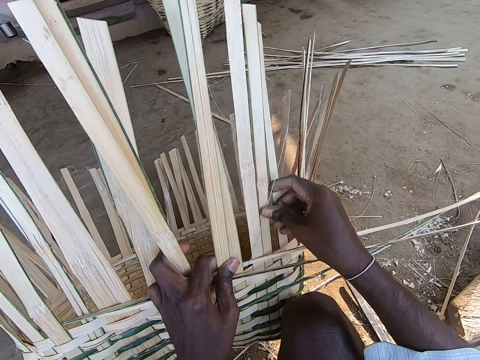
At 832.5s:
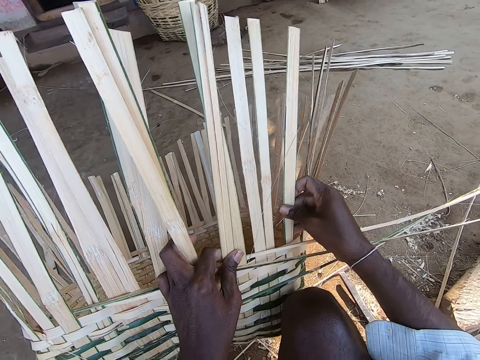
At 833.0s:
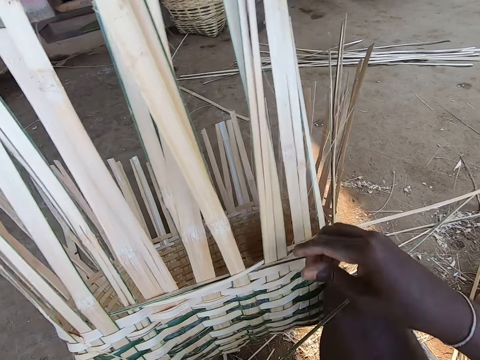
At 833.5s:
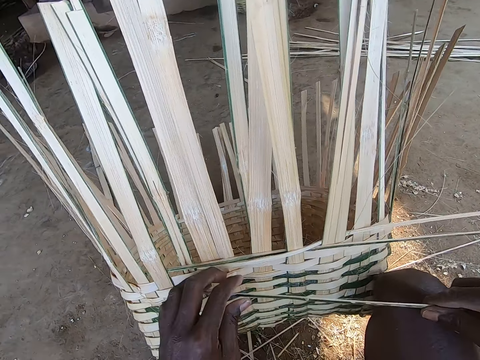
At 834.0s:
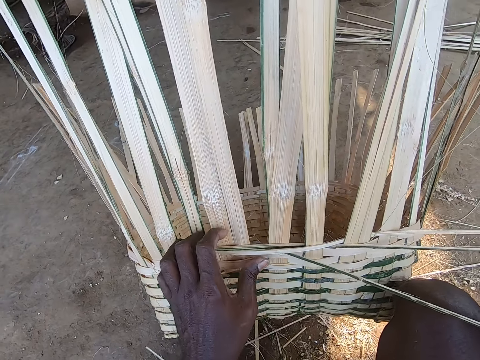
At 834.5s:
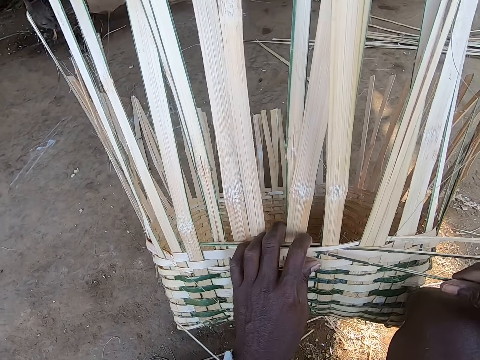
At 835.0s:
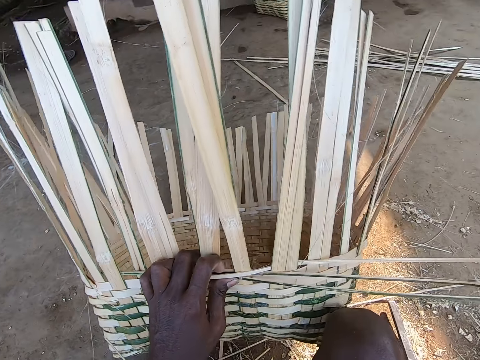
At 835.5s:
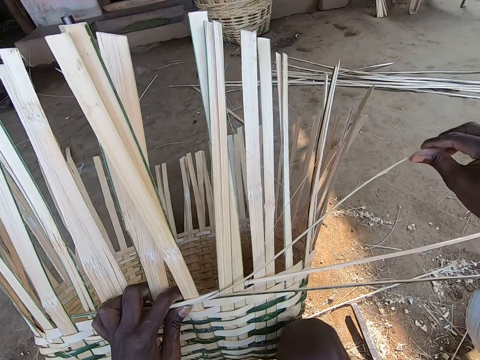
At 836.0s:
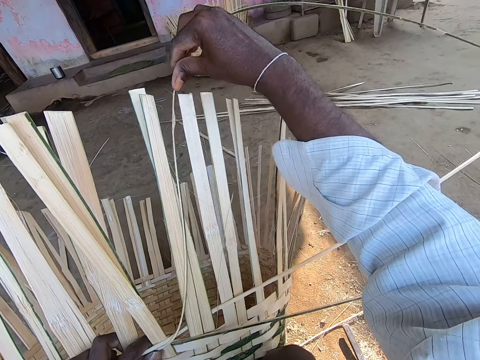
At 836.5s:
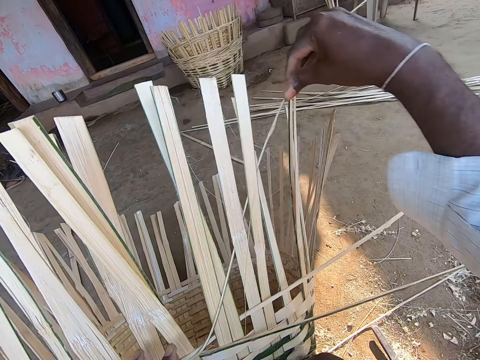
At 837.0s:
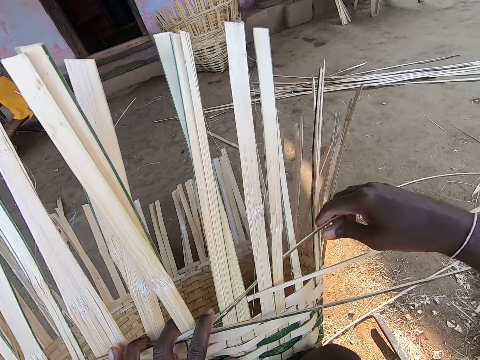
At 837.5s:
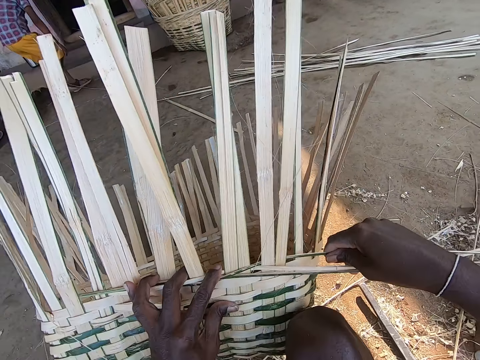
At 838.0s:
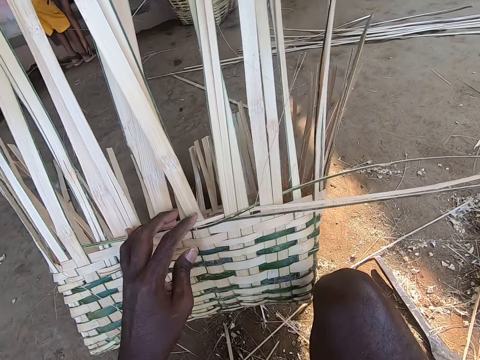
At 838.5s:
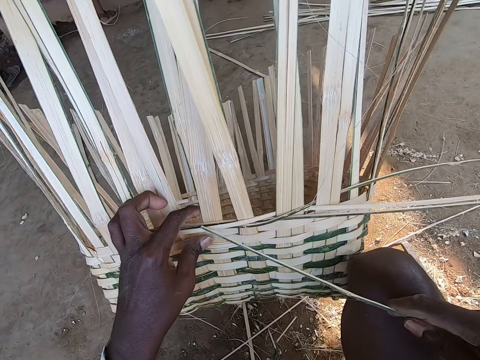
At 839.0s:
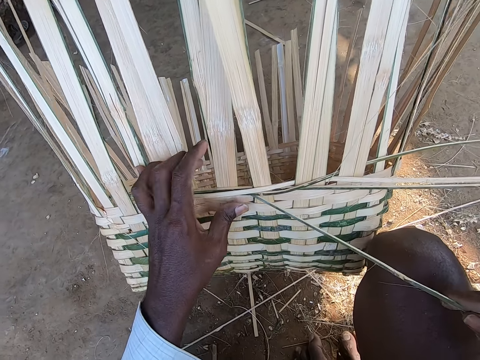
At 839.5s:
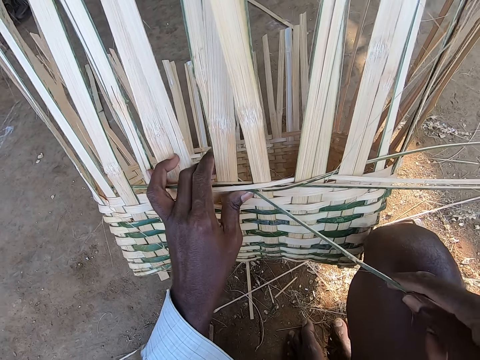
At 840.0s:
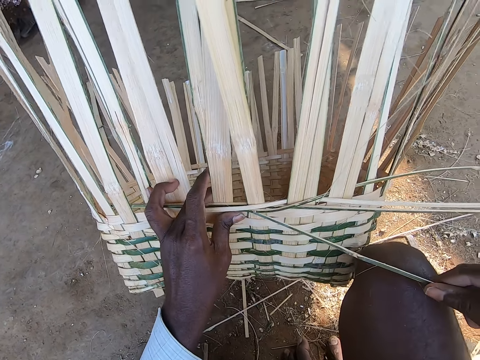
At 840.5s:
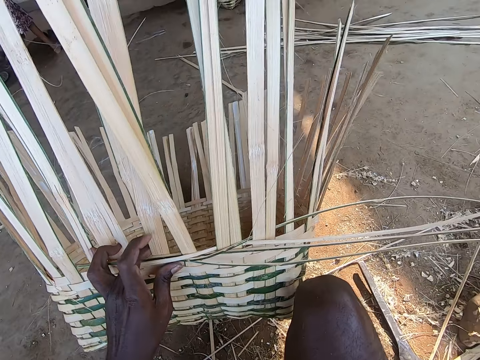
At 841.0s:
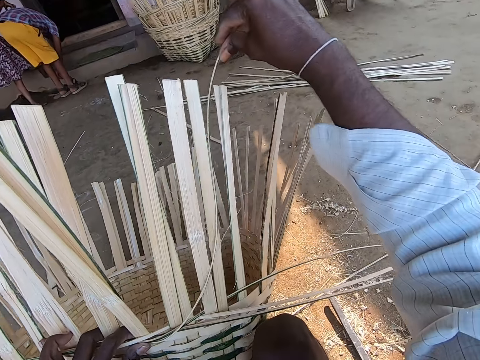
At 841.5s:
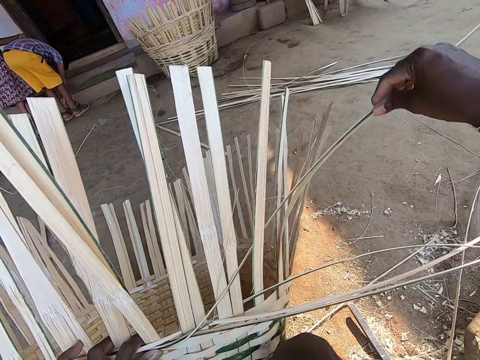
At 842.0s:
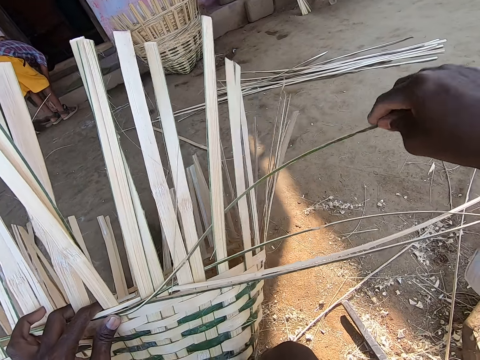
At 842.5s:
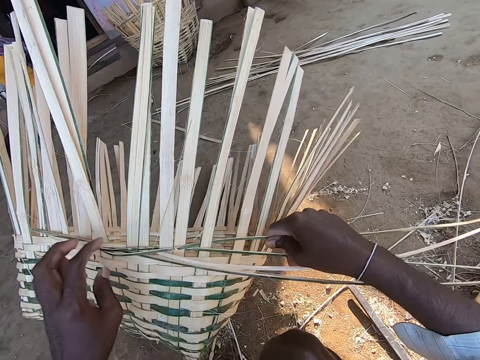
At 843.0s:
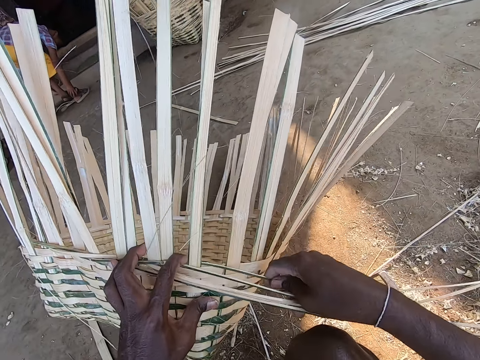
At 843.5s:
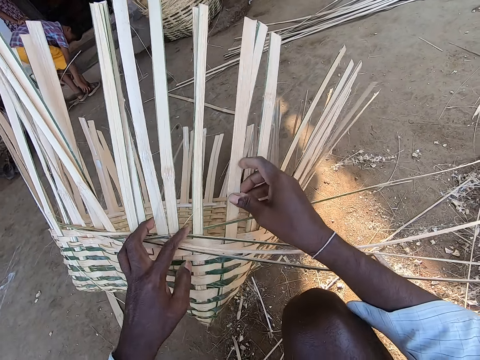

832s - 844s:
The camera wearer fixes the reeds on the basket well. He picks up the cane material from his thighs with his hands. He weaves the cane material into the basket with his hands. He puts the reed in the basket. He weaves the basket. He picks up the cane material from his thighs with his hands. He weaves the cane material into the basket with his hands. He puts the reed in the basket. He weaves the basket.

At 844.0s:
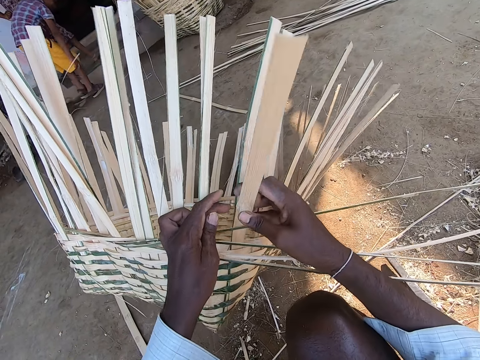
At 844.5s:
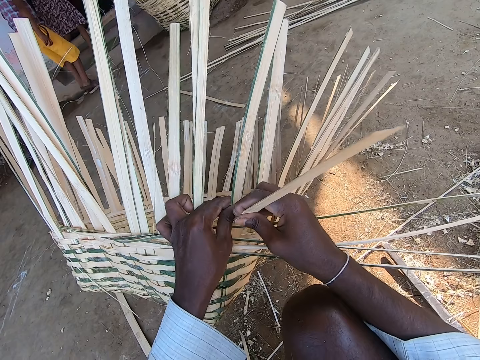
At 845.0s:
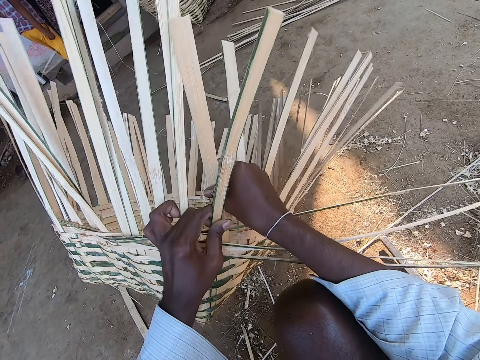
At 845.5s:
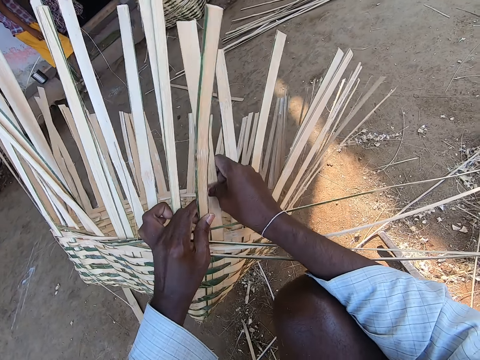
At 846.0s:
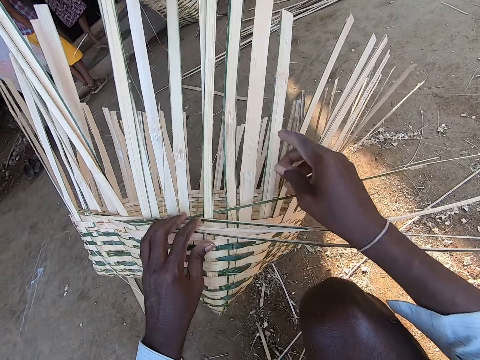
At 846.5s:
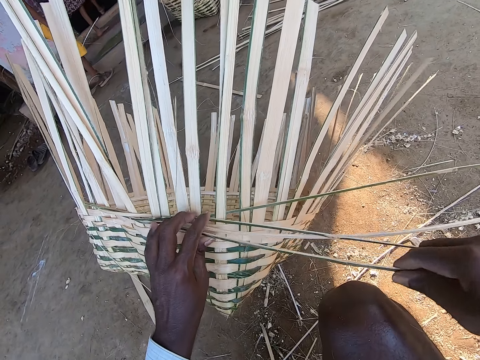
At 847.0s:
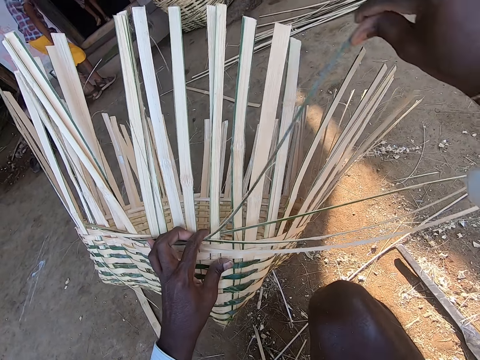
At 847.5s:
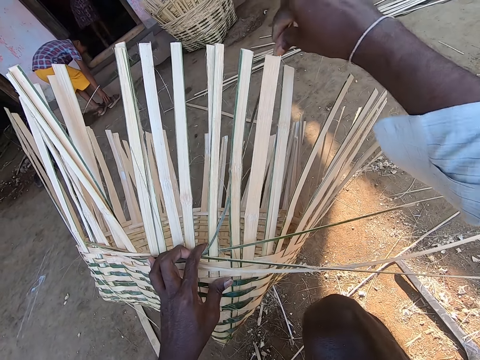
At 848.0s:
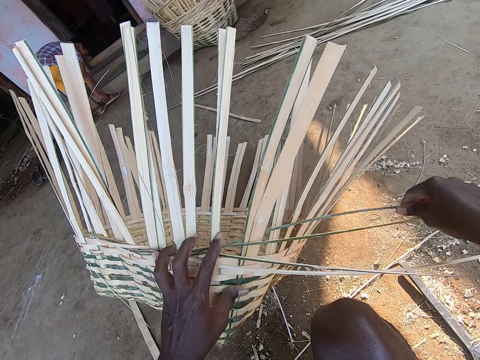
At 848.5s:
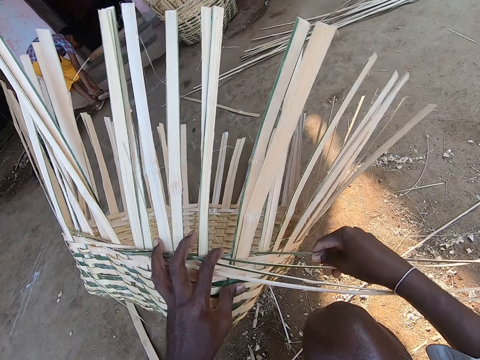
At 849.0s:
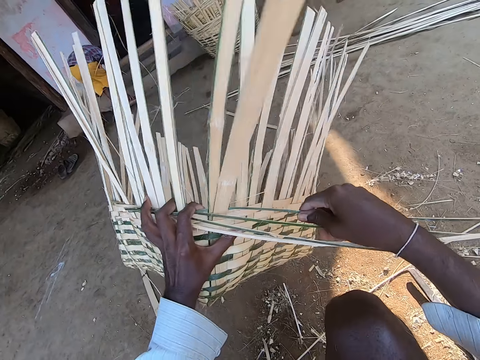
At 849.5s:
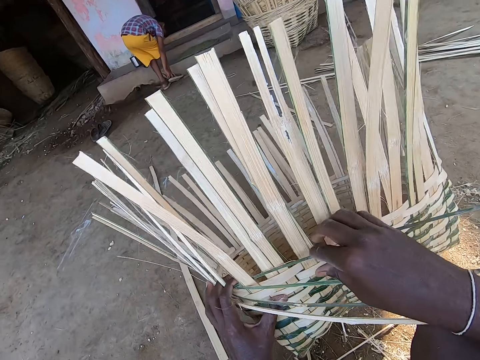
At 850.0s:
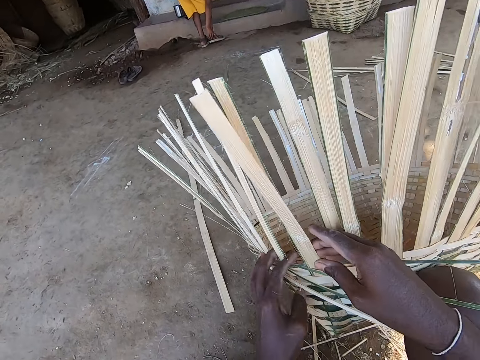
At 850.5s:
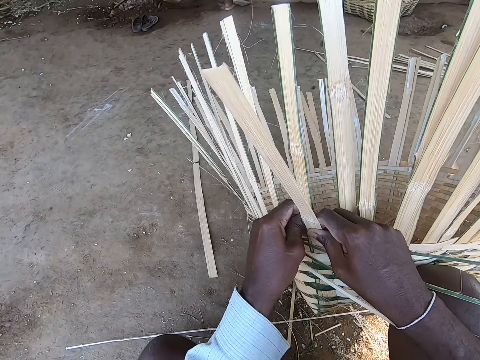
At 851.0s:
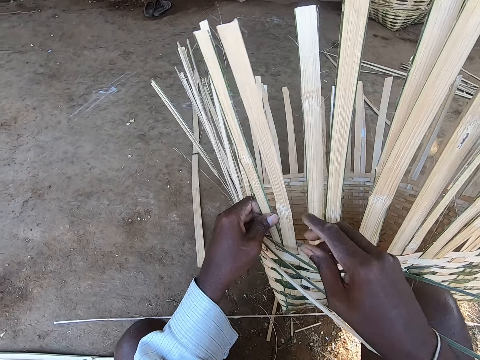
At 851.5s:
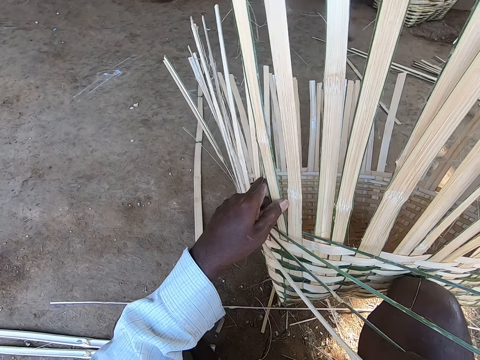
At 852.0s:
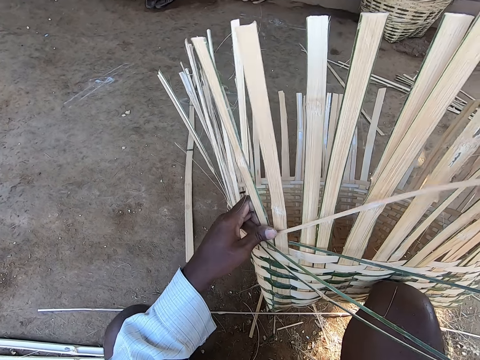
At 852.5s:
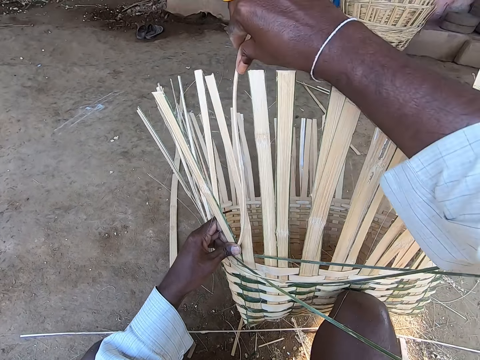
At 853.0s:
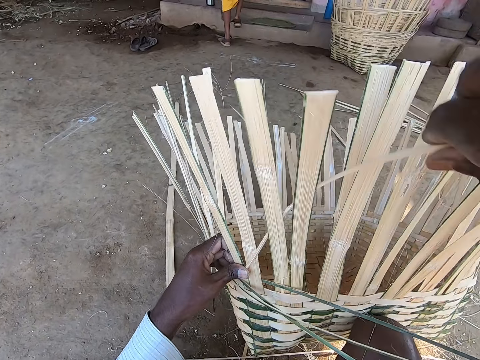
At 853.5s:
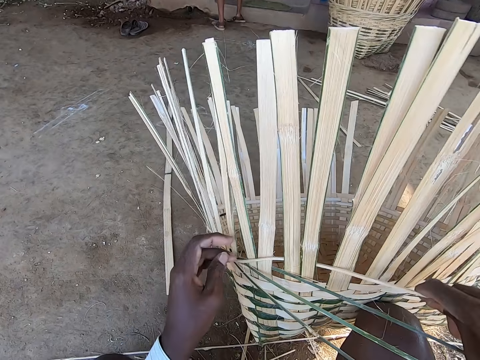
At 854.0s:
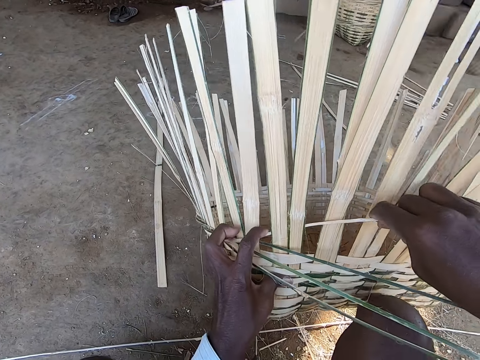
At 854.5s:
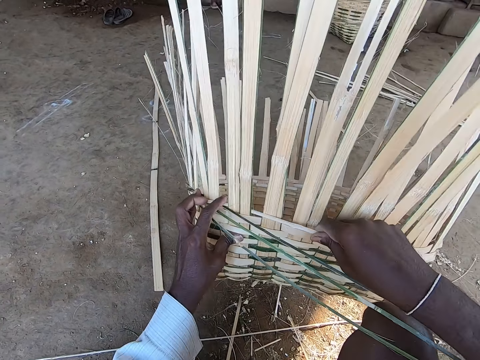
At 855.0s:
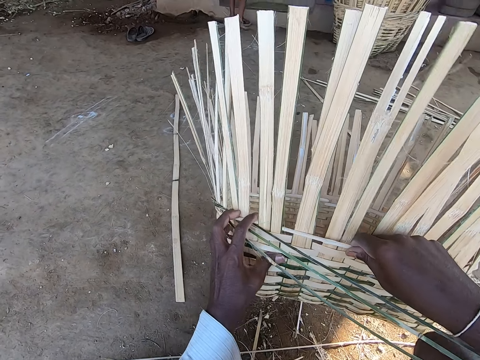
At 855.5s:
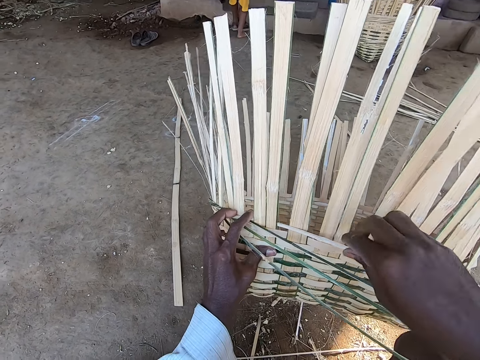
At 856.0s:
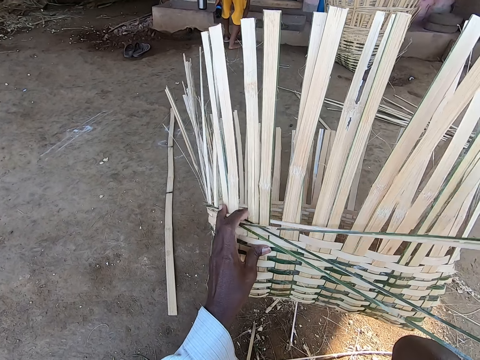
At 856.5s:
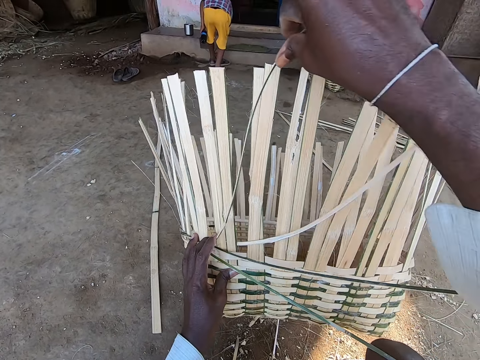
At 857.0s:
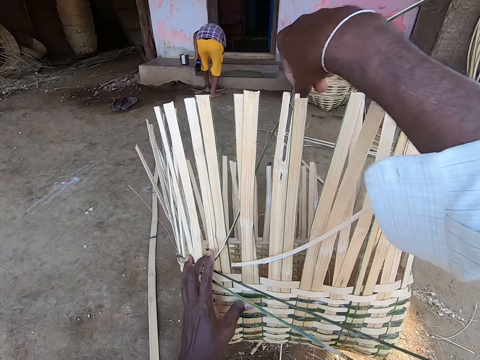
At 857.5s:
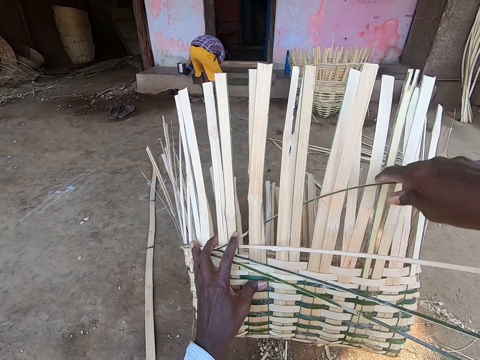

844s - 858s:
The camera wearer fixes the reeds on the basket well. They weave the basket. A boy touches a shoe on his right leg with his right hand. The camera wearer fixes the reeds on the basket well. They weave the basket. The boy removes the pair of shoes with his legs.
